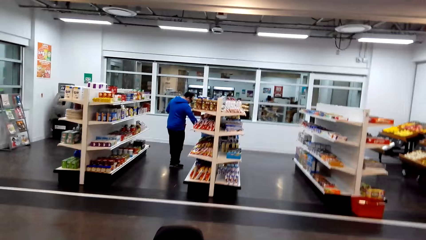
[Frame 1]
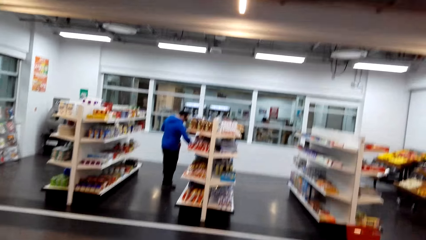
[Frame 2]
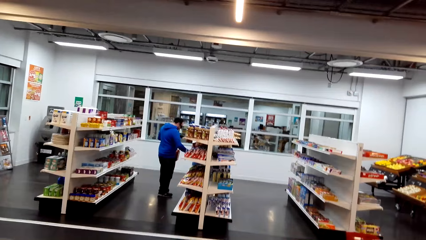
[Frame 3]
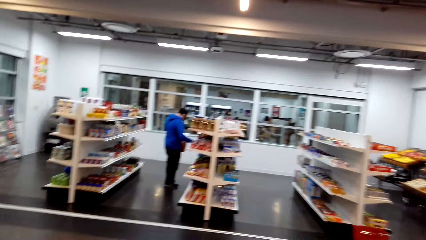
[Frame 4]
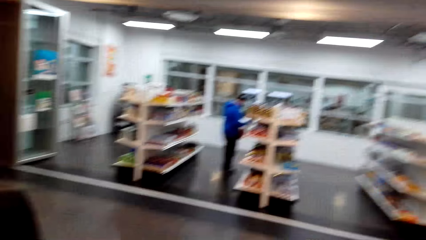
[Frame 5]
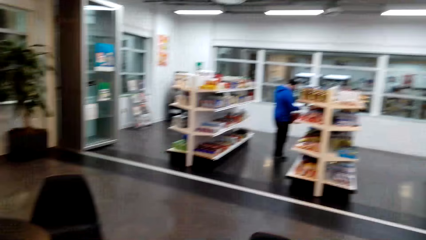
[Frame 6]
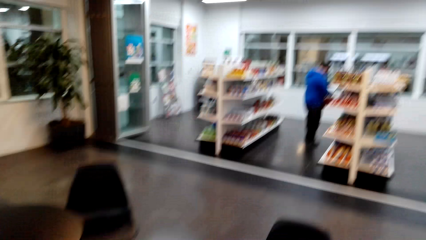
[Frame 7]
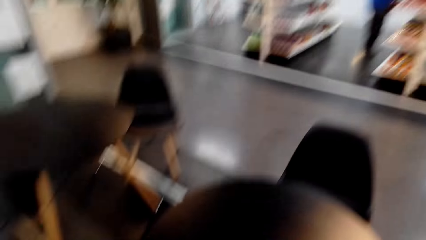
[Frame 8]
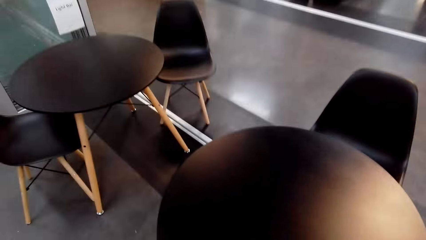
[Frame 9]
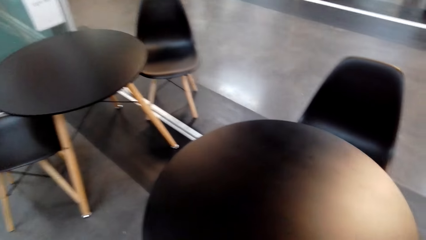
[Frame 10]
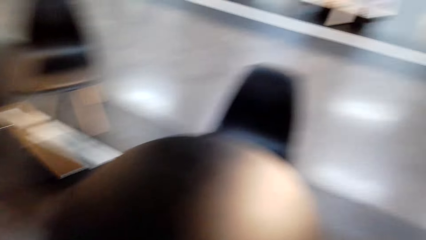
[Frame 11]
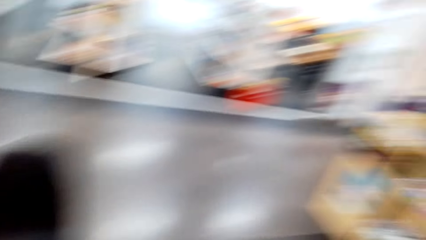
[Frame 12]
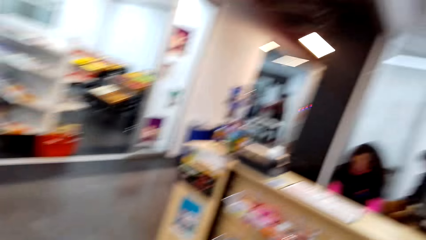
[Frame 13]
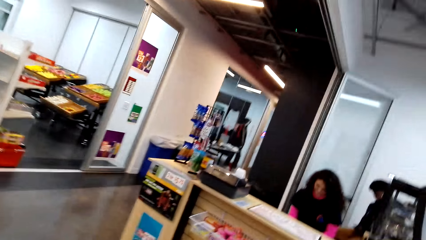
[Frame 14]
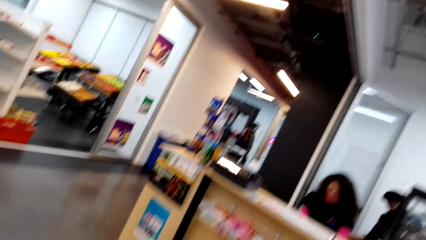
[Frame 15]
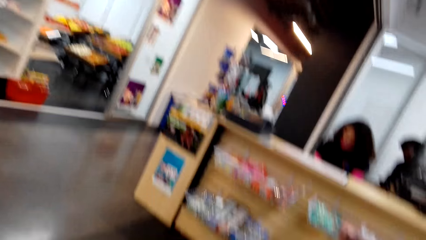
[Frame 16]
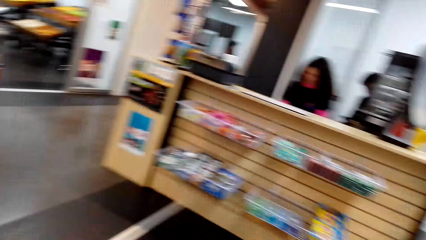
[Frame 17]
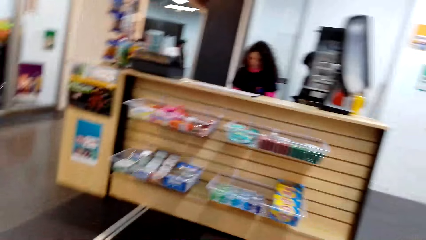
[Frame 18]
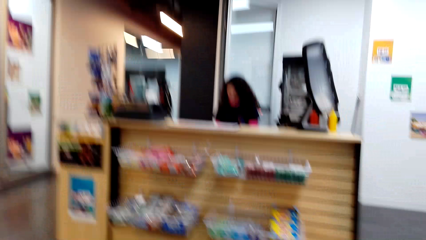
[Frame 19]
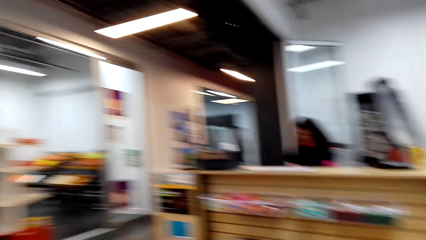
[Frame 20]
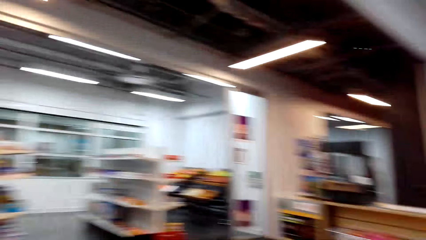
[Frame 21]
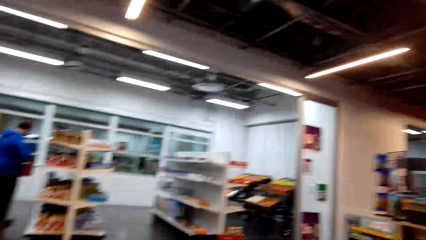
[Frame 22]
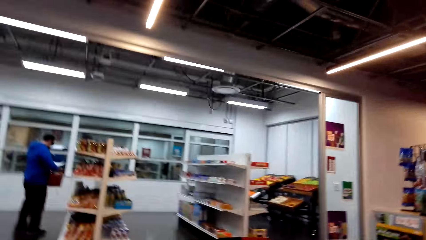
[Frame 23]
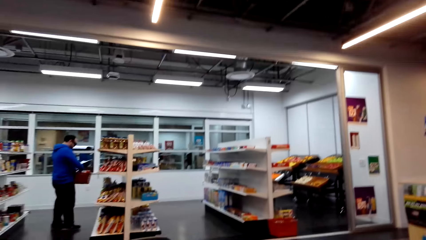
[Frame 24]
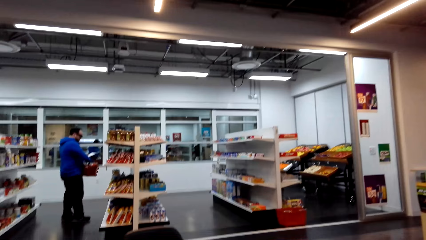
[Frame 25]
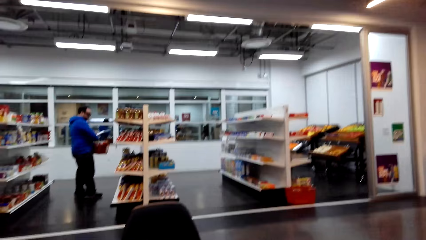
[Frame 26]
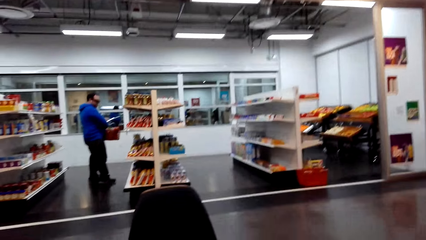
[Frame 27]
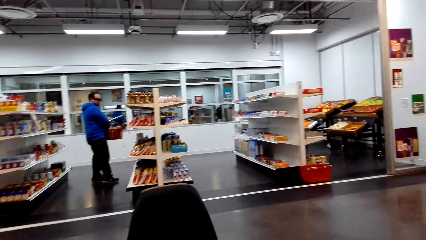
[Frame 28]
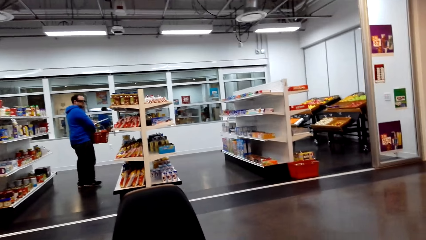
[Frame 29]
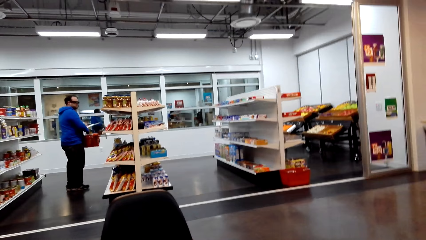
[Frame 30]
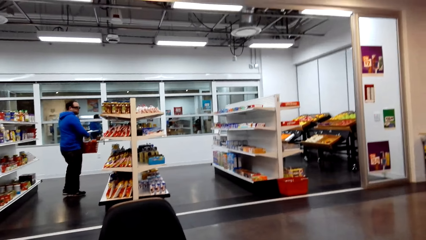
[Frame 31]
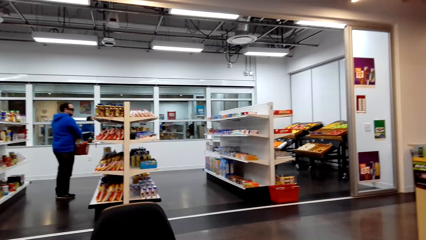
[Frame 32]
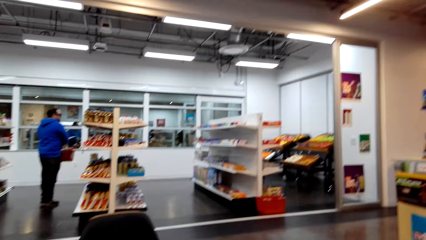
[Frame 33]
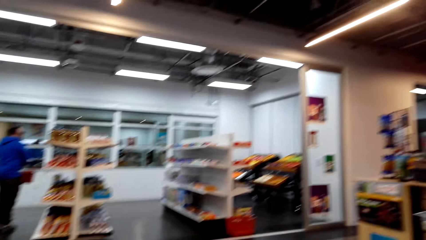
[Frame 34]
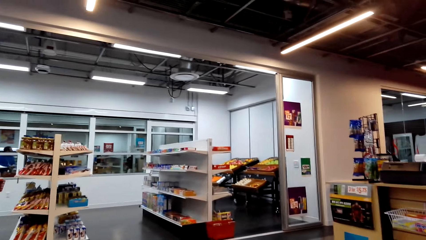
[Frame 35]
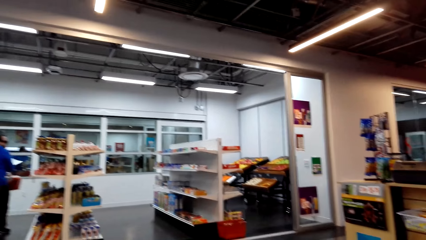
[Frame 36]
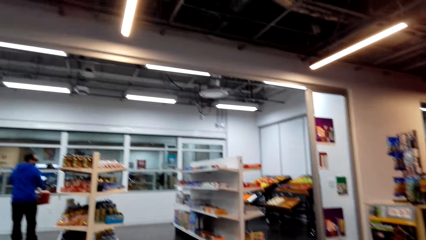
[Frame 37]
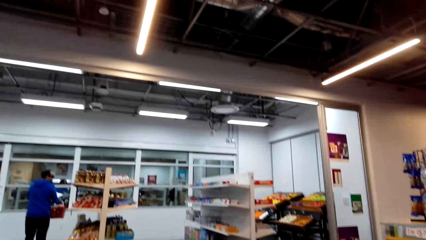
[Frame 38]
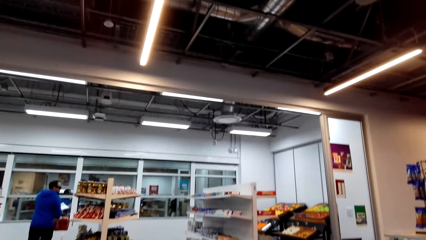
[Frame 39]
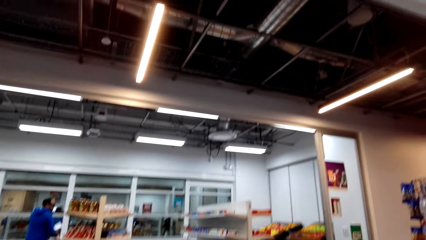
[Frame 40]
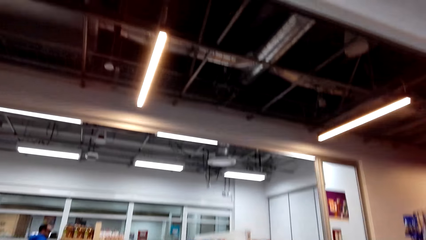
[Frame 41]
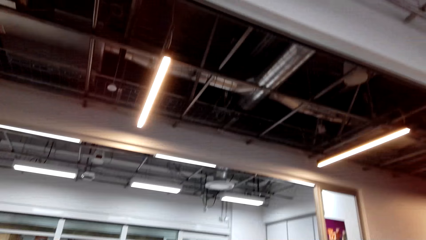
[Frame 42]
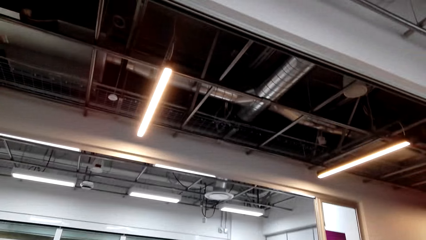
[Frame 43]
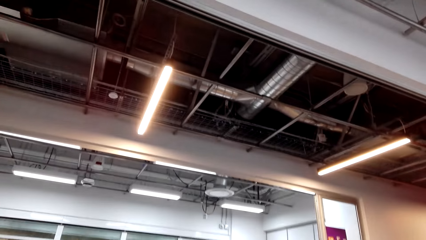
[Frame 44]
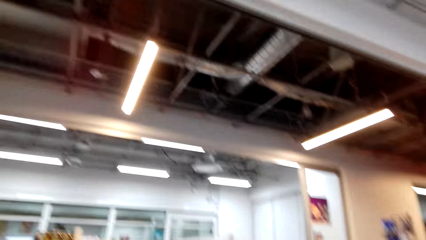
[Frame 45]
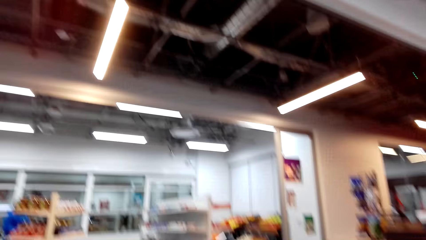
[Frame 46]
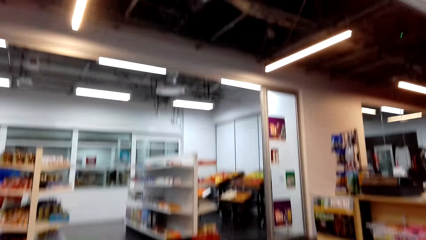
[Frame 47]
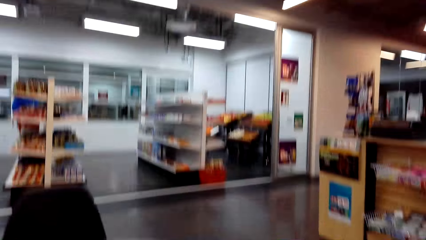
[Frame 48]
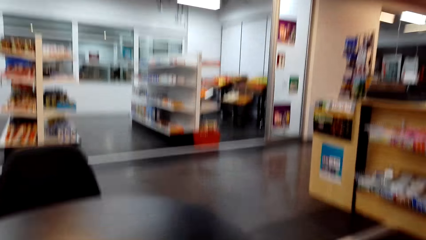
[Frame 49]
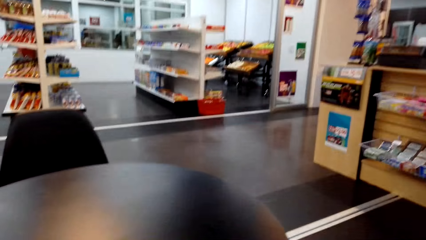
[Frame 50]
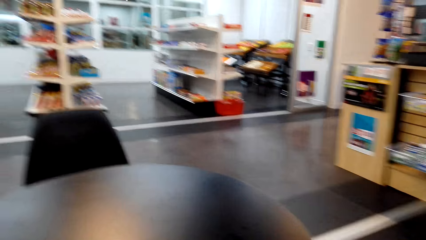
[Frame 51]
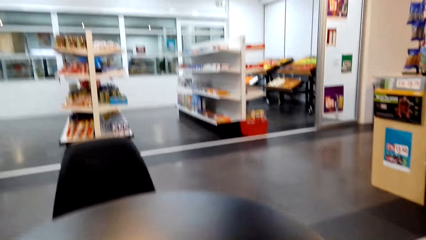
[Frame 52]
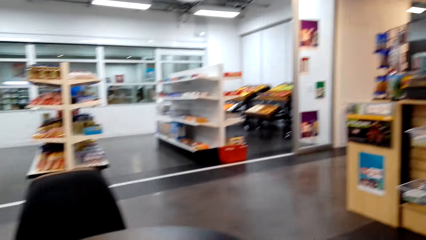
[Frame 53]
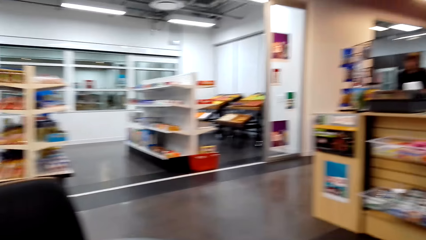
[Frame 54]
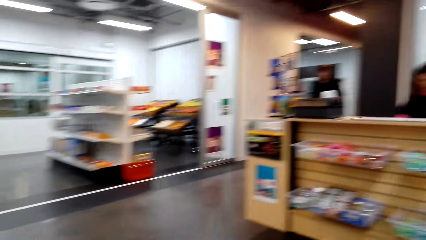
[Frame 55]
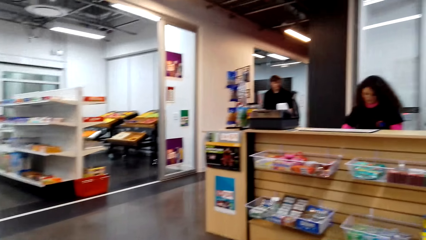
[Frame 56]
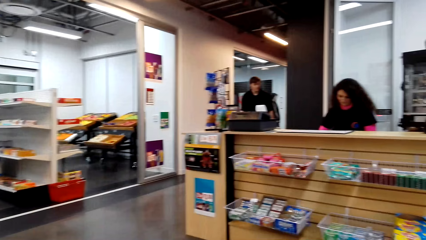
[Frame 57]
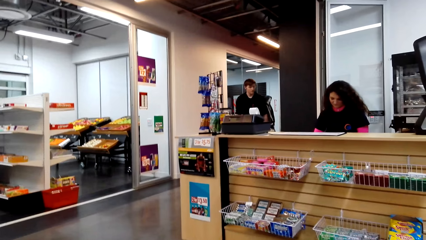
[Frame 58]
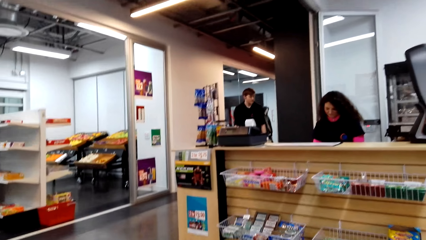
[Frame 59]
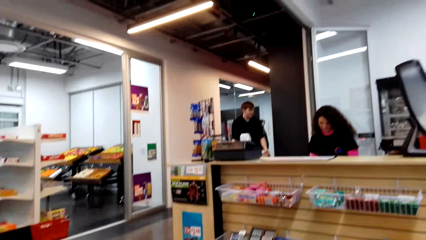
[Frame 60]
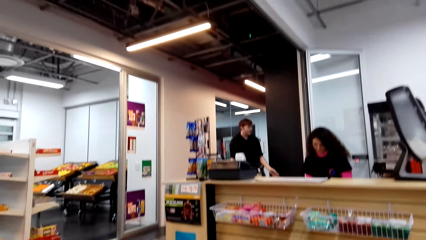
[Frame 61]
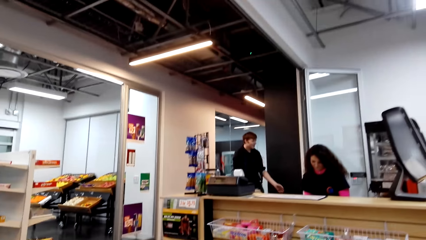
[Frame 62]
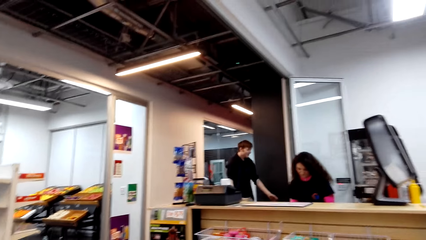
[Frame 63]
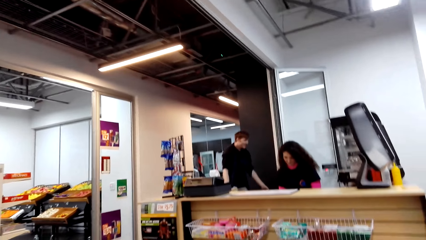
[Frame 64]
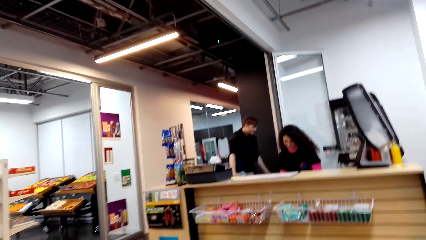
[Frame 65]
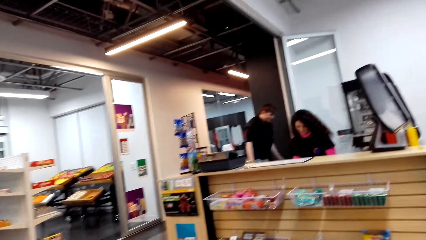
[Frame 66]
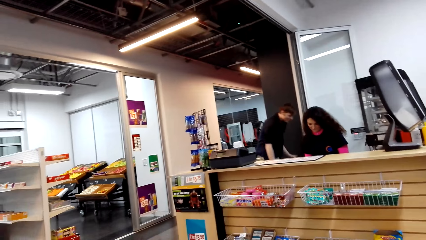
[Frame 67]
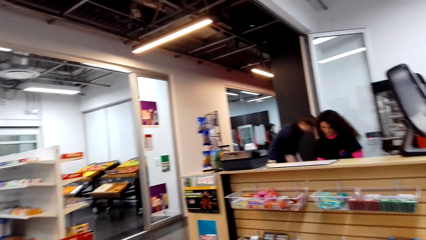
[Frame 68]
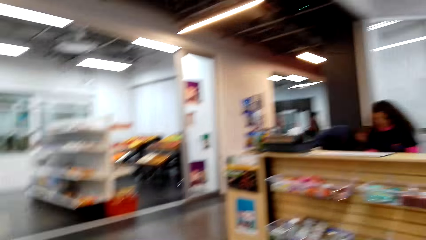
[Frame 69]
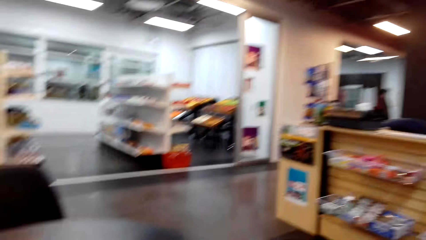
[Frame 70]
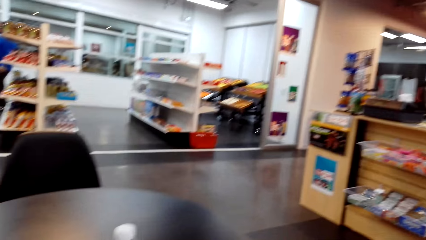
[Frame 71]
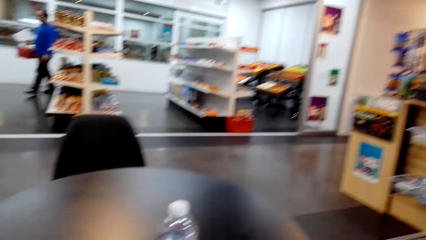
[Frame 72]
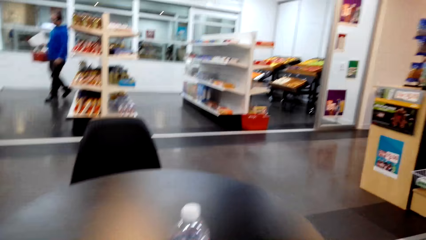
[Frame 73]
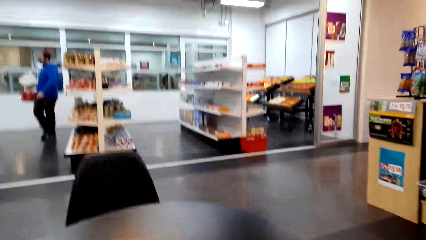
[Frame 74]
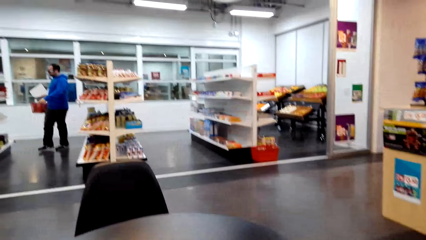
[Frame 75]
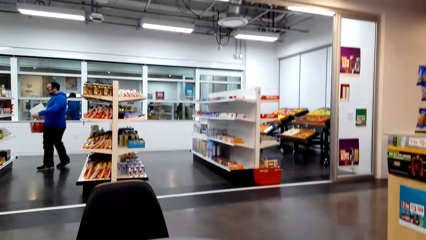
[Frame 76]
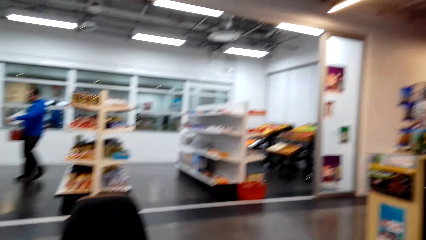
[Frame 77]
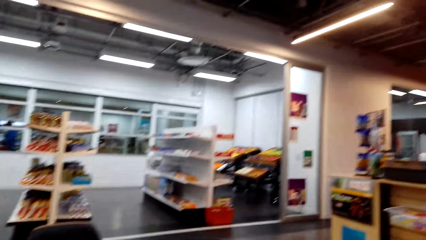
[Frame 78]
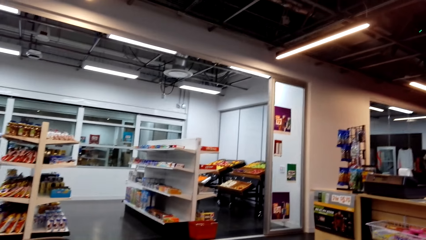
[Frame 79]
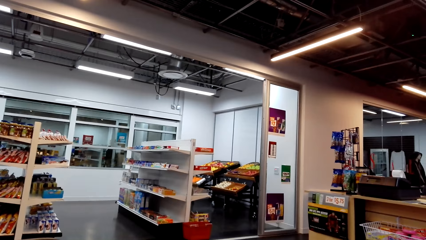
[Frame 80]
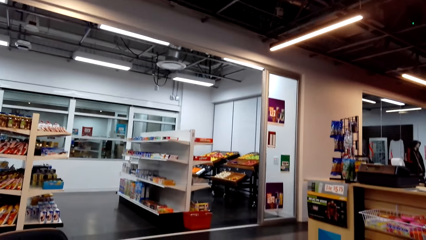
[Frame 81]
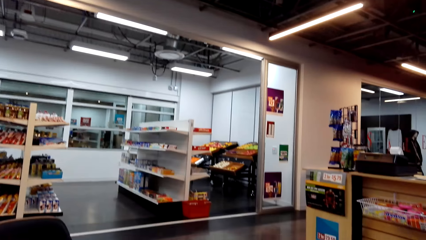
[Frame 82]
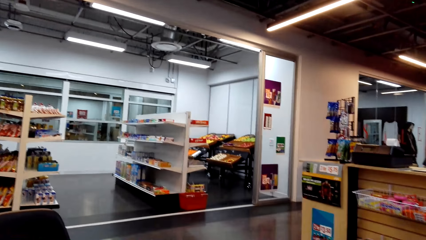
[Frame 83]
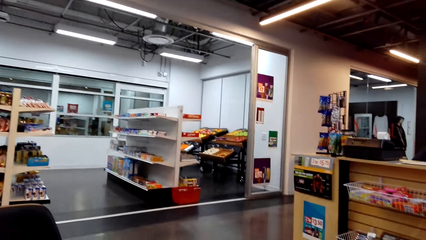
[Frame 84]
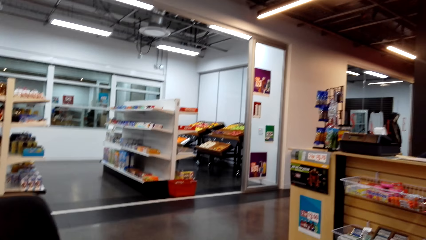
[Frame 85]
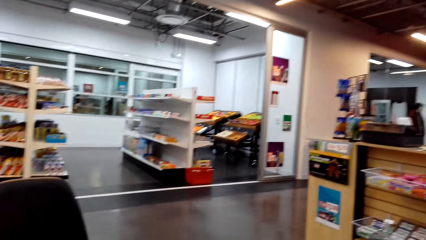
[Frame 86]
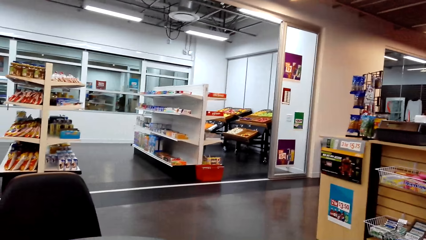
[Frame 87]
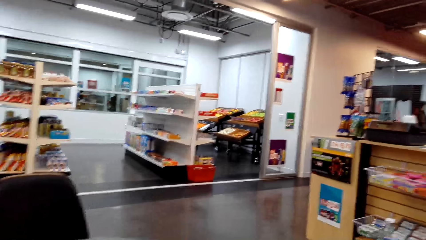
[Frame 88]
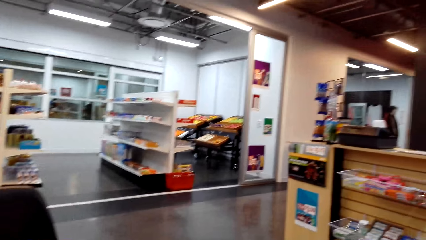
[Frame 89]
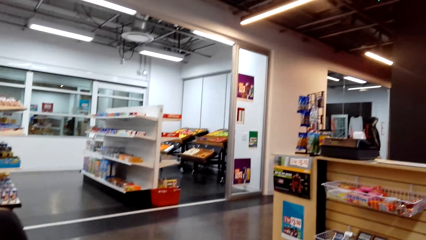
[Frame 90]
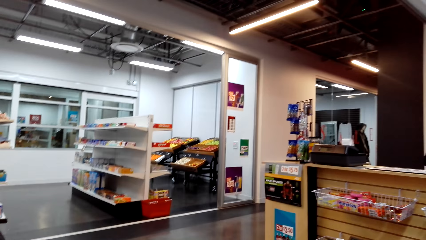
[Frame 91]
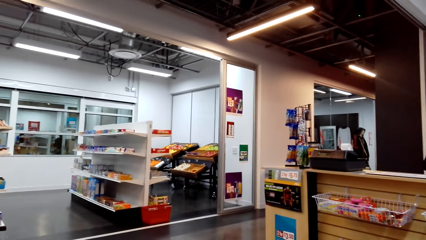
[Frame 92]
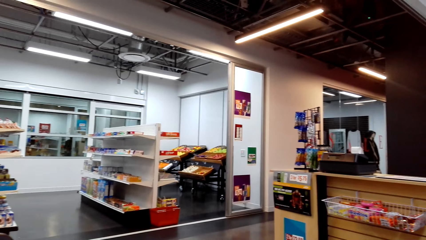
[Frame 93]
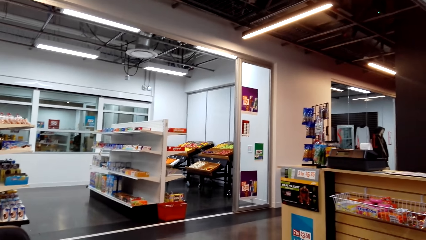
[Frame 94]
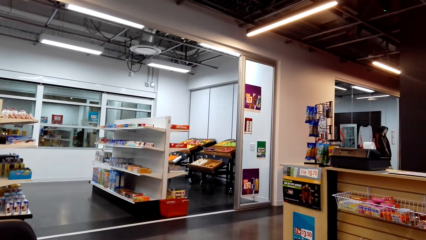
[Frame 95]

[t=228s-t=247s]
The camera wearer walks around. They look around. They drink water. They look around. A man walks into the counter.
